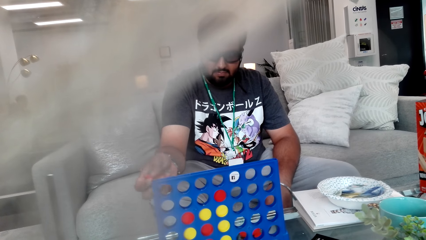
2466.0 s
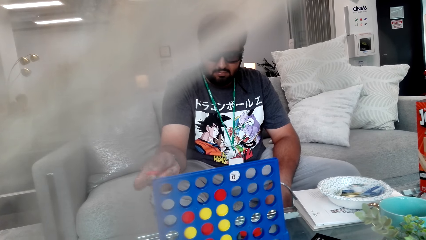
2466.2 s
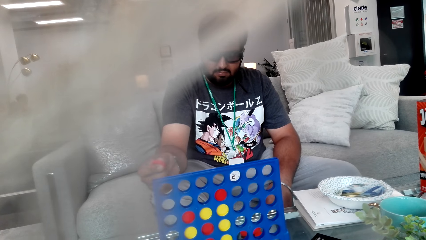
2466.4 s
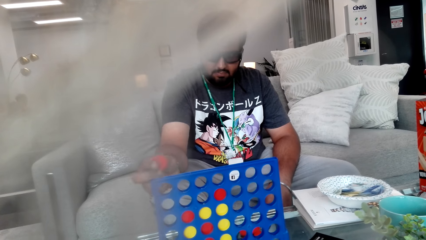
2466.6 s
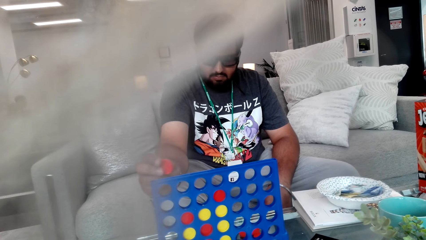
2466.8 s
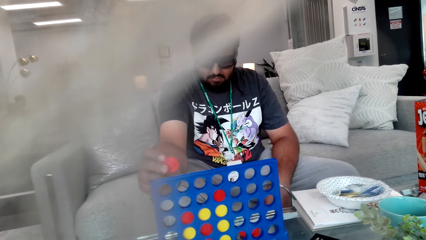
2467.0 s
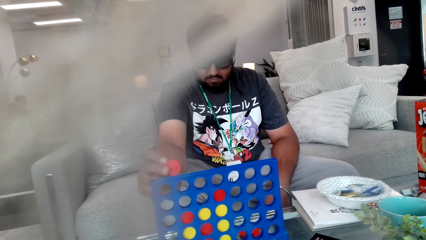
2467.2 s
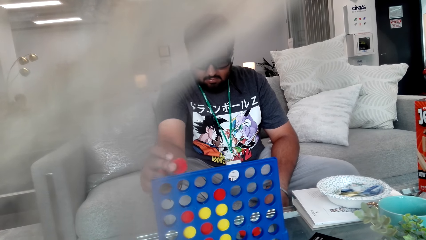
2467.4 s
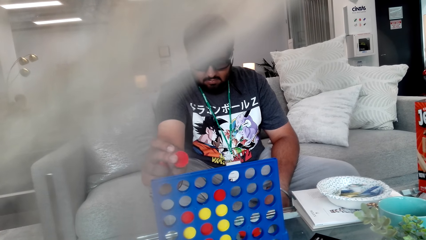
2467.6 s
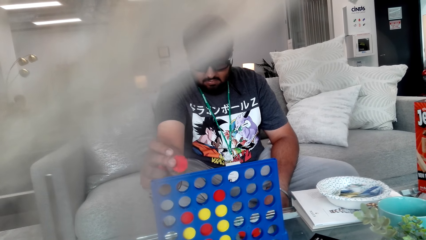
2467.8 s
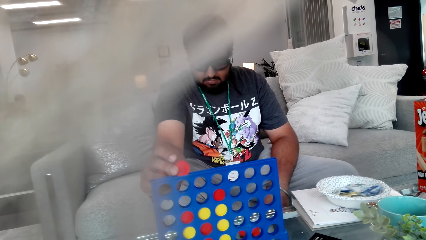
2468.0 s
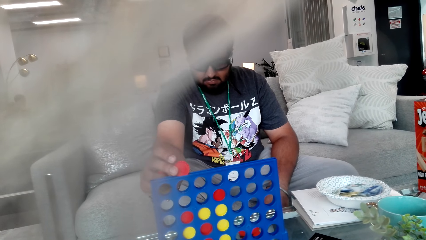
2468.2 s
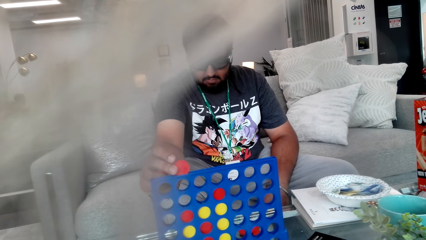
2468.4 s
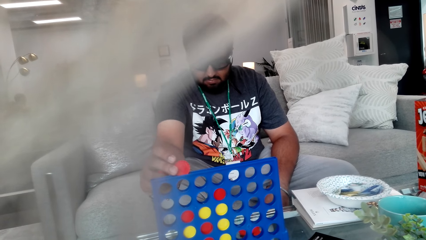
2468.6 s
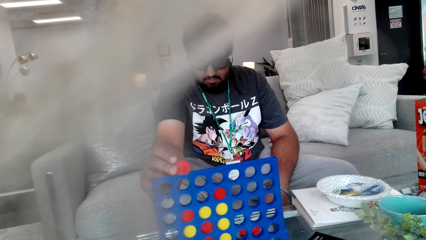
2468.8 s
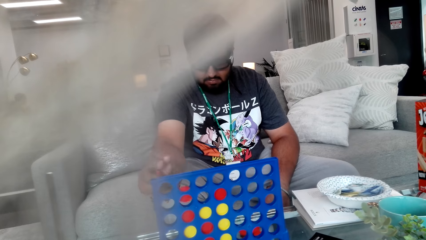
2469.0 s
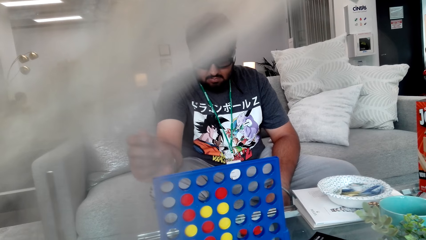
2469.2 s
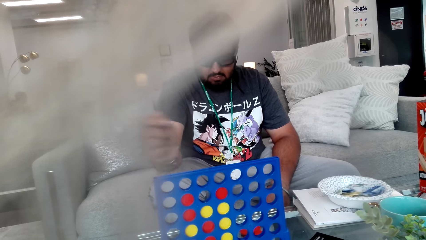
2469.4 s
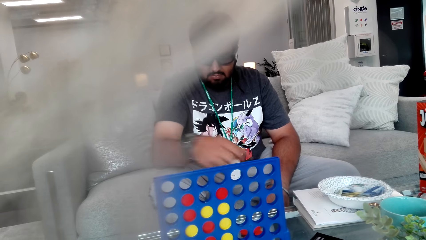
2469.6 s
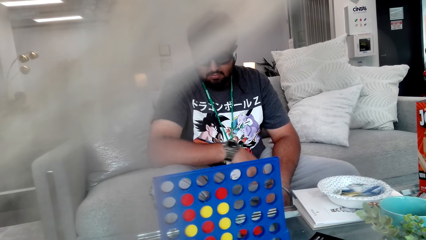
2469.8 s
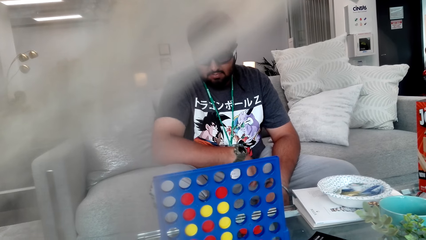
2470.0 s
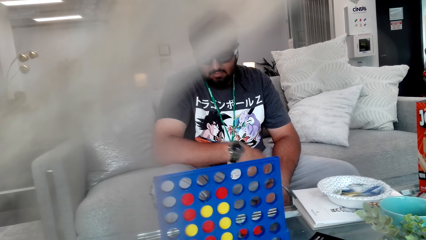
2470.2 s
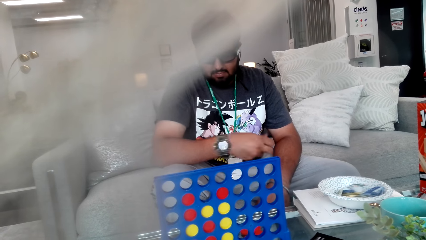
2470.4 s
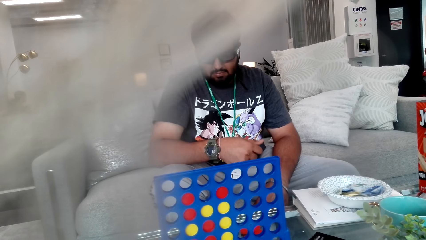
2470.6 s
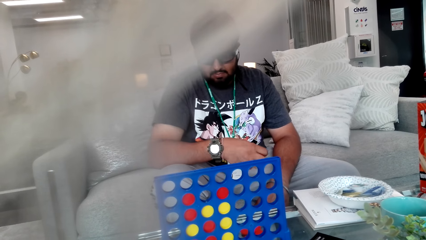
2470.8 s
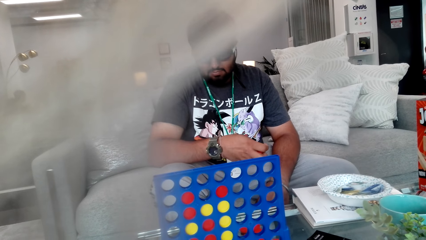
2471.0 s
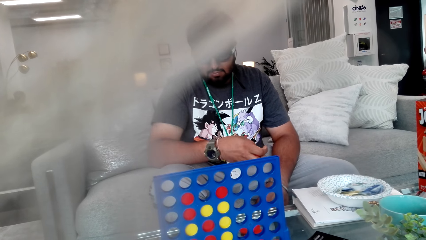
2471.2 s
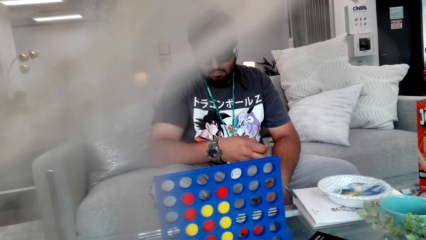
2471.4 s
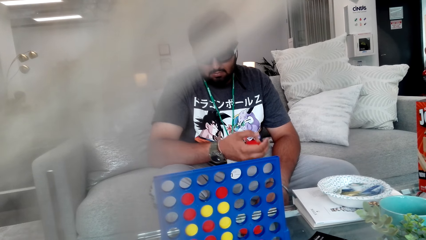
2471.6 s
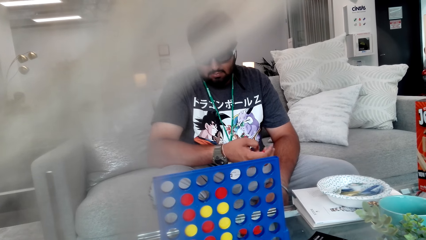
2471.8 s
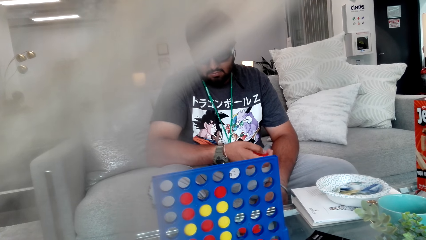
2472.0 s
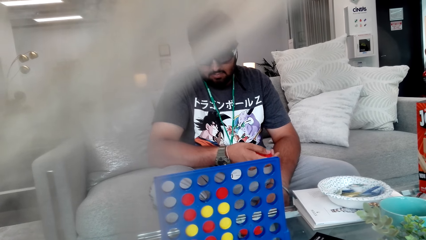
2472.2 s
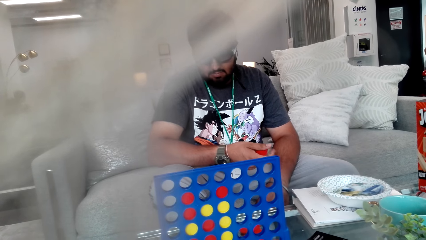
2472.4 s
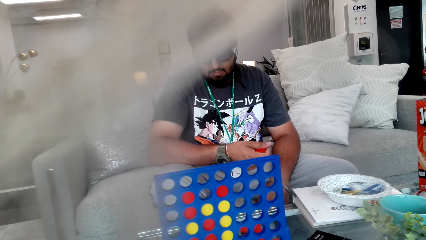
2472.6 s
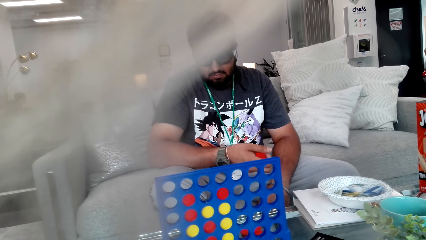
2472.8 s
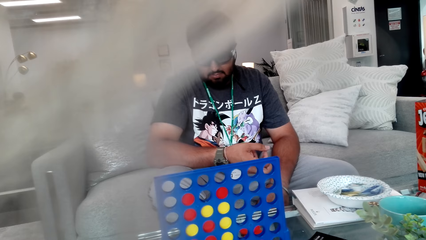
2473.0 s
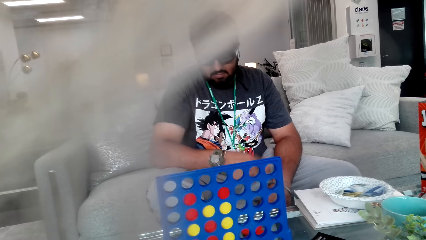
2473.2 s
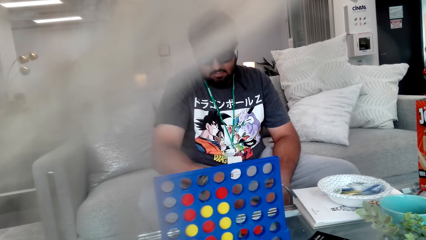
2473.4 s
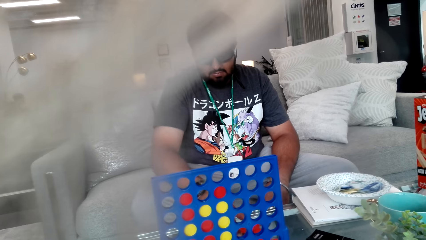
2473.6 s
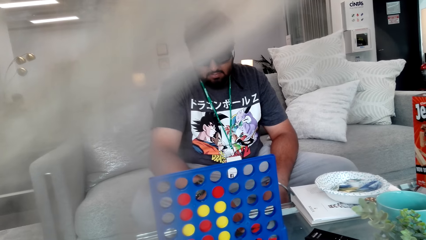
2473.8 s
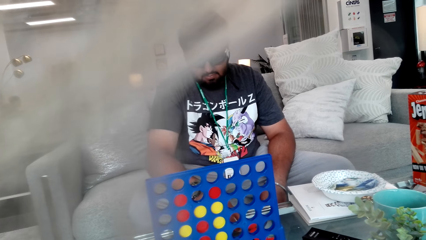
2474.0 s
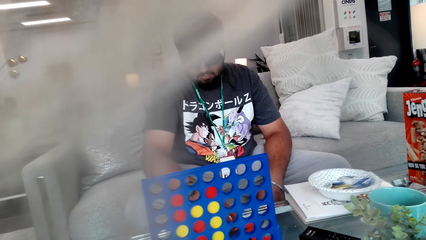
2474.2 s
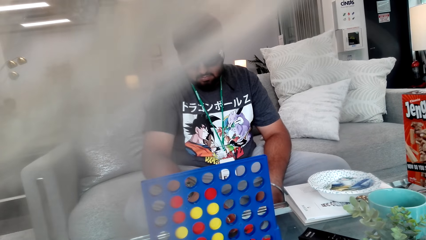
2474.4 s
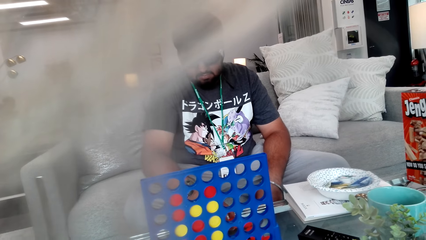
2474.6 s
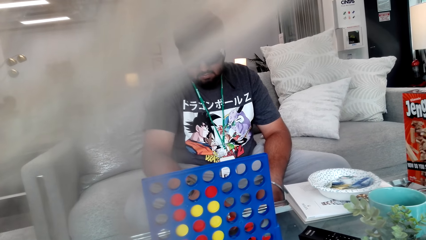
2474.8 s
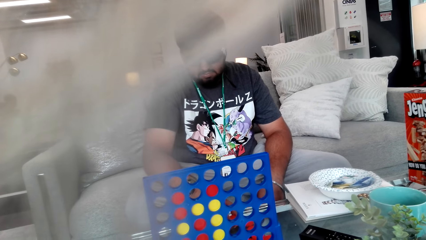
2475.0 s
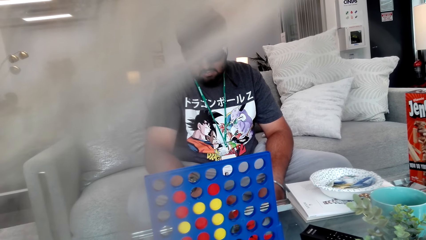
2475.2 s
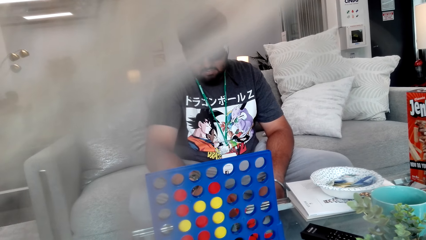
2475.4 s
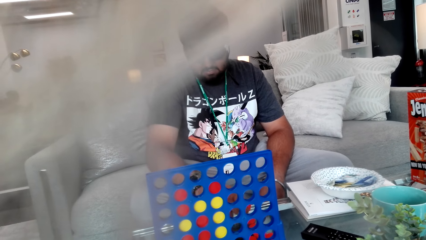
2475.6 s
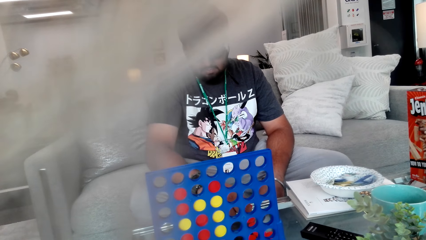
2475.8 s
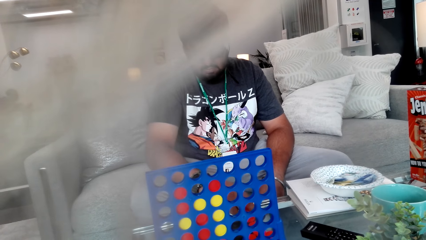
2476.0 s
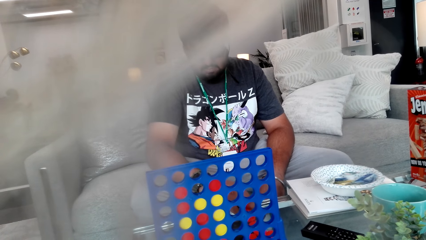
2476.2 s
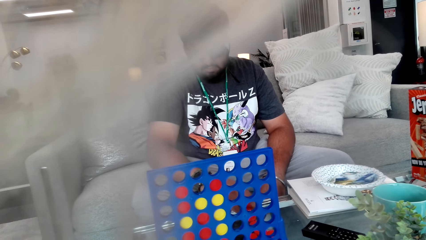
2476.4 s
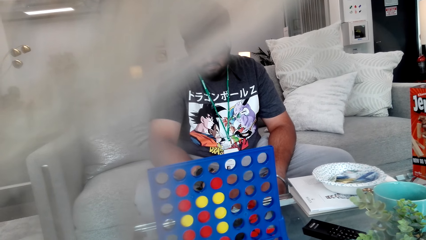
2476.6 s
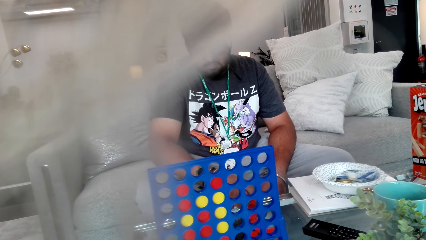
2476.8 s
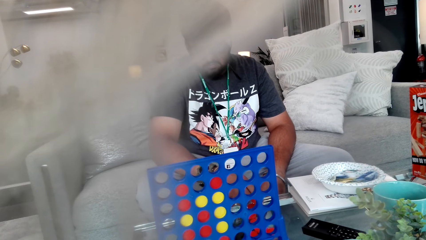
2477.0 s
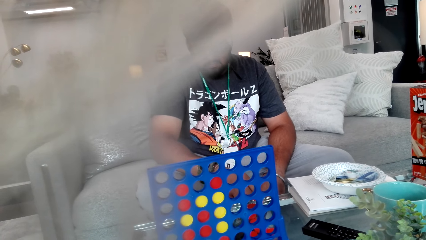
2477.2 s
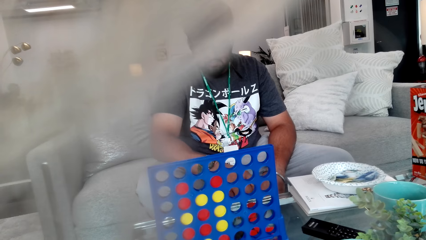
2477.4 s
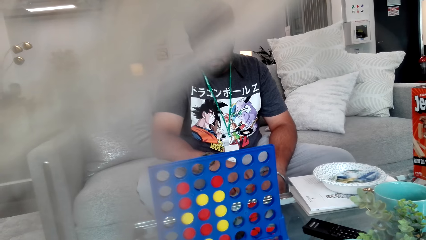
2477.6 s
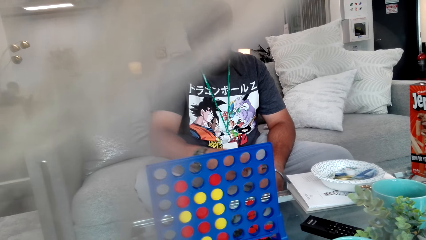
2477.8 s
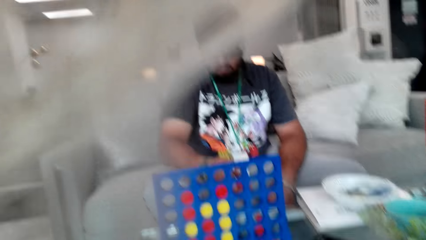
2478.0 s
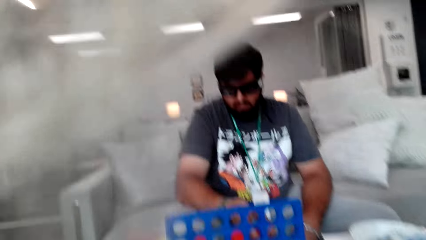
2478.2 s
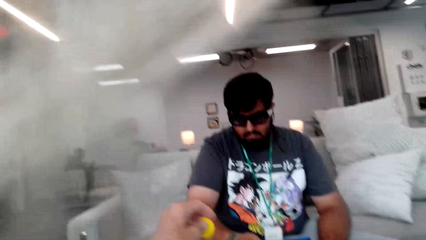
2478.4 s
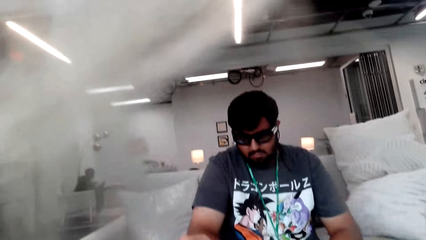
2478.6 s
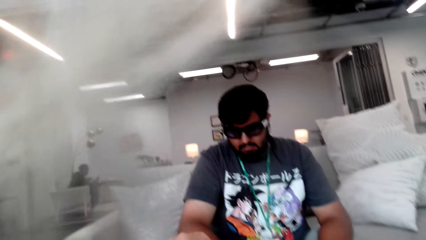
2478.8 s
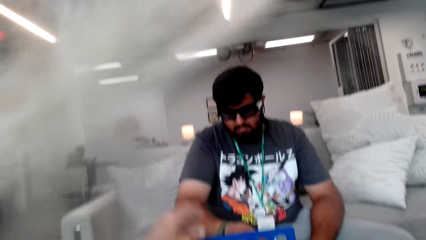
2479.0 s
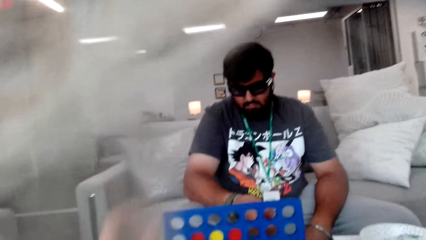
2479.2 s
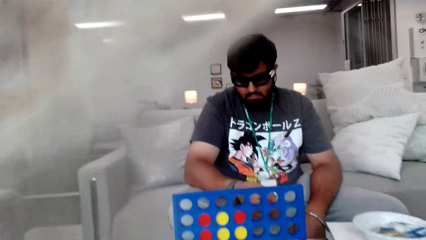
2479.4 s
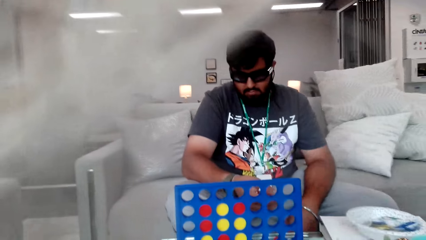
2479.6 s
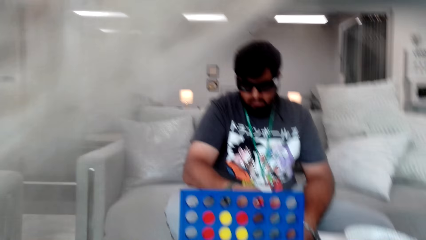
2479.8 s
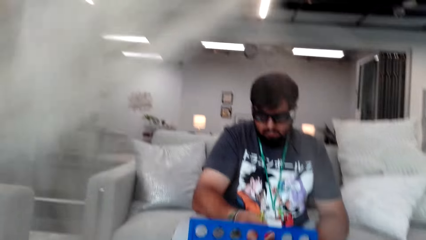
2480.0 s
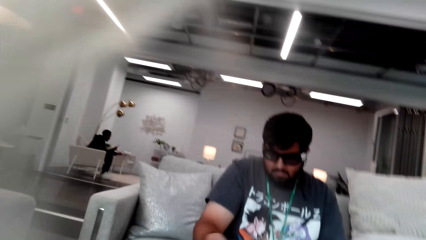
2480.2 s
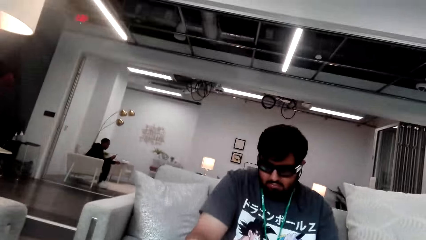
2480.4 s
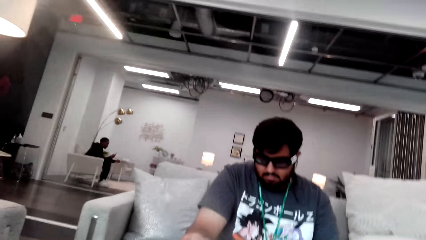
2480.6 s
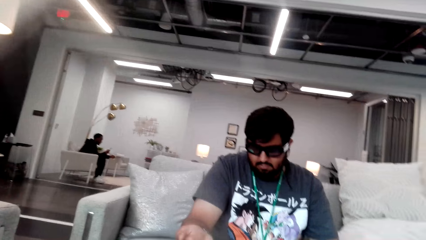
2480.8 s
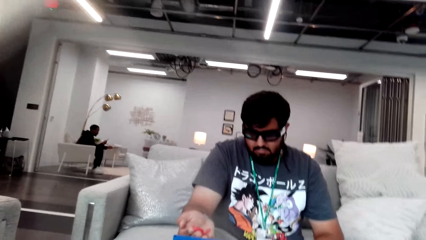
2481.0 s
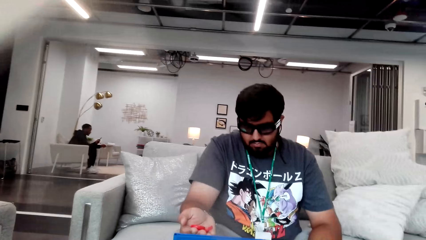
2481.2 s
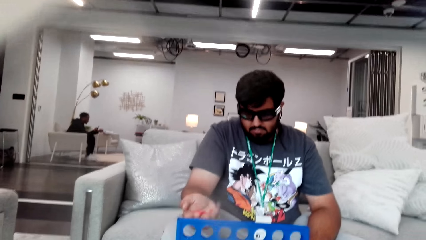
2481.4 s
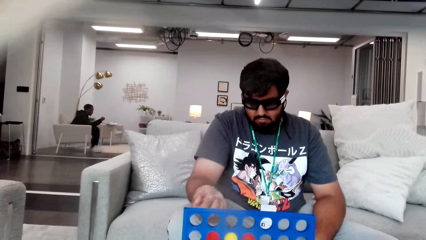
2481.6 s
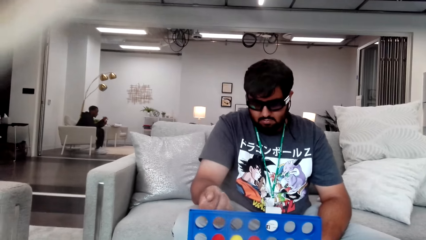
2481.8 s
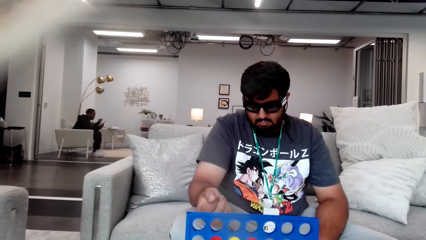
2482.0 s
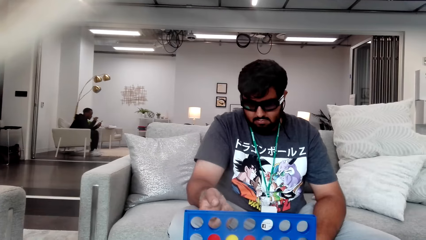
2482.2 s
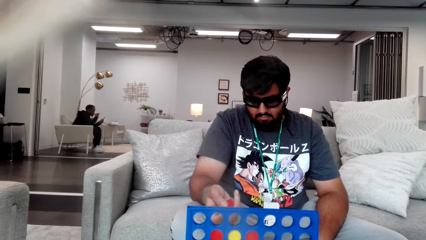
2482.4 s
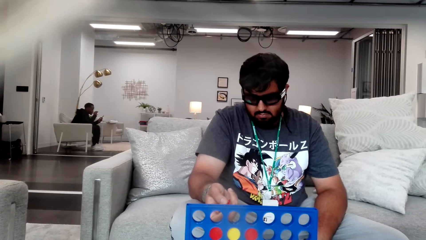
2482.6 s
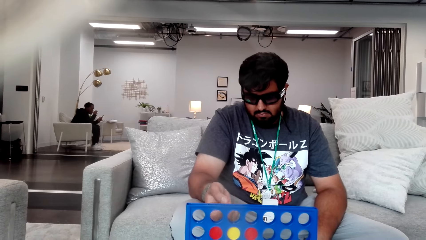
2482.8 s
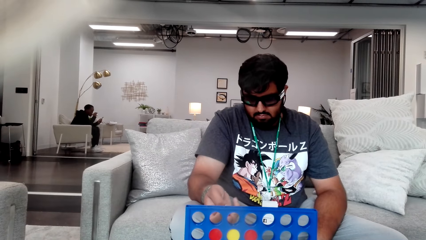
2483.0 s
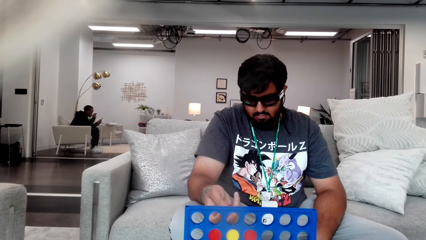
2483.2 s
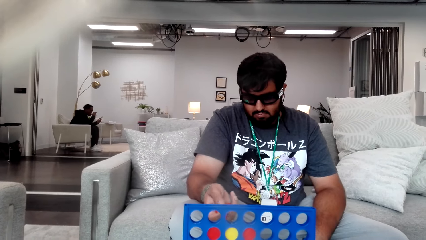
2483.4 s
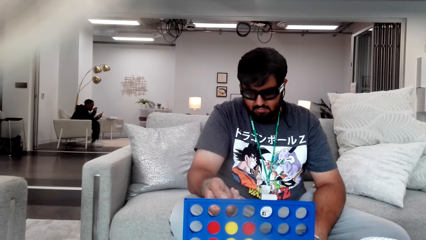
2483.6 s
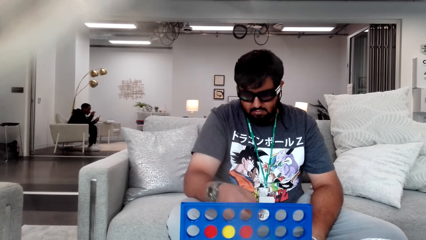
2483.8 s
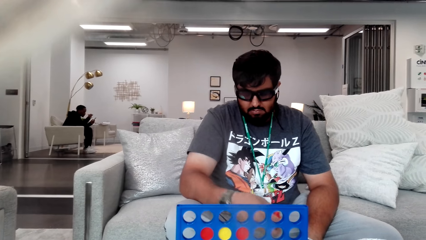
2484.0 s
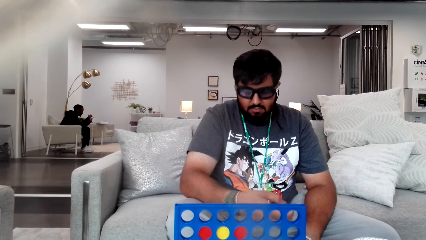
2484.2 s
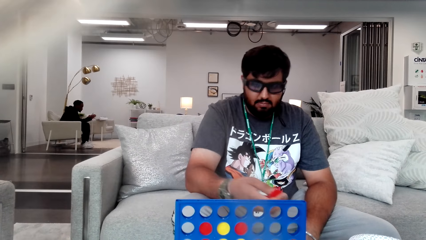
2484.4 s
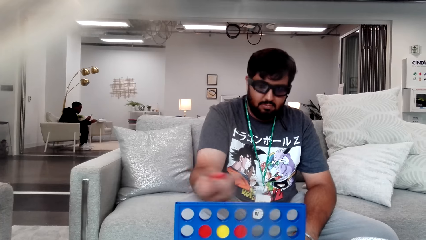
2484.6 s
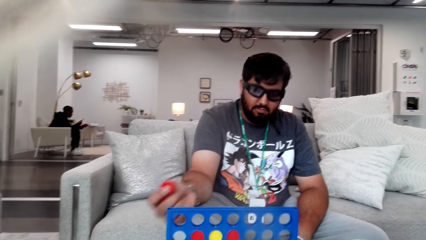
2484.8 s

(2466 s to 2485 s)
The camera wearer plays the game. A person holds the phone and drinks water.
